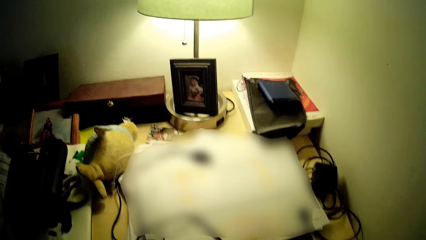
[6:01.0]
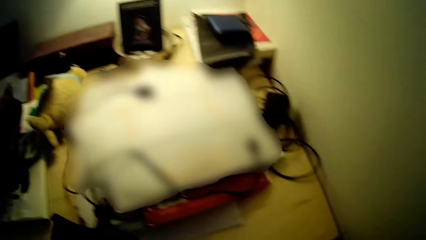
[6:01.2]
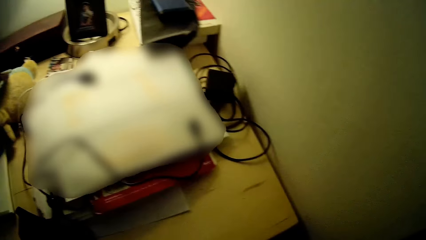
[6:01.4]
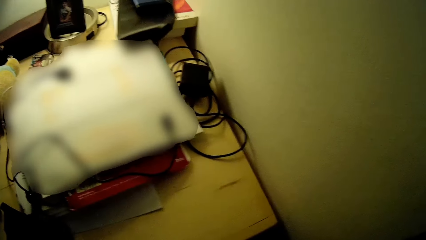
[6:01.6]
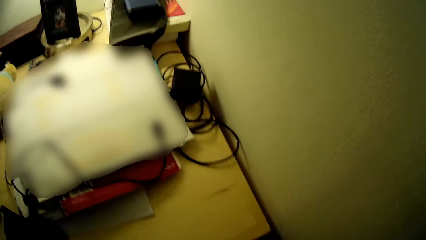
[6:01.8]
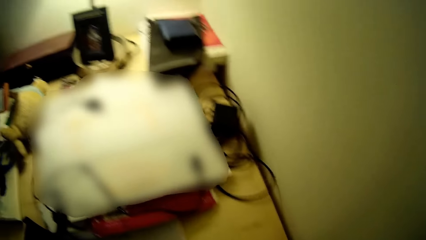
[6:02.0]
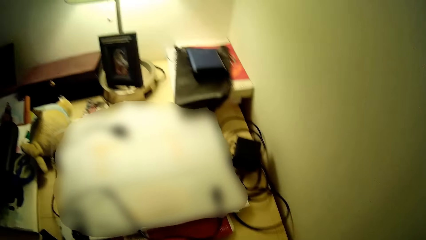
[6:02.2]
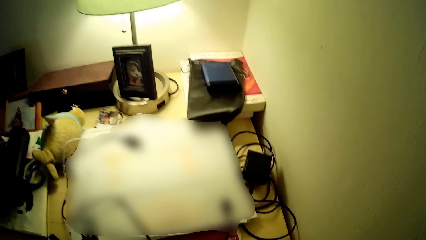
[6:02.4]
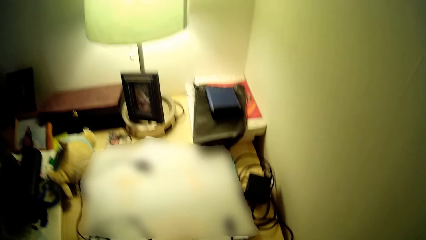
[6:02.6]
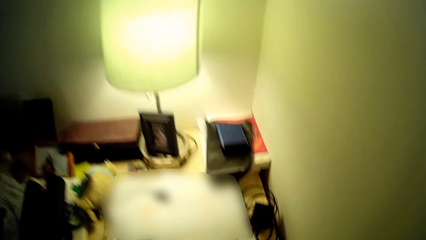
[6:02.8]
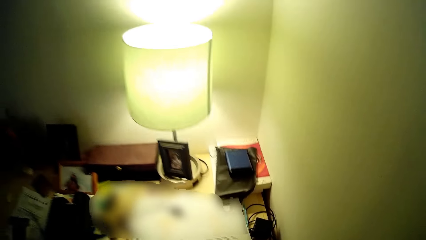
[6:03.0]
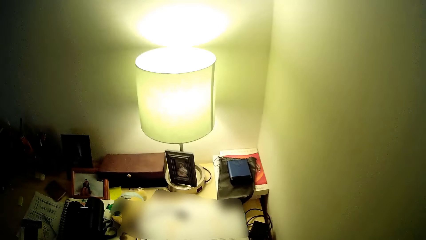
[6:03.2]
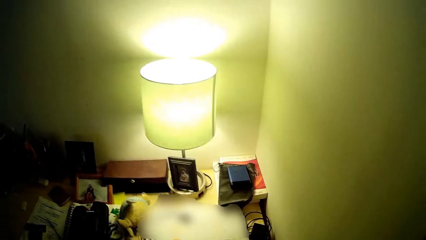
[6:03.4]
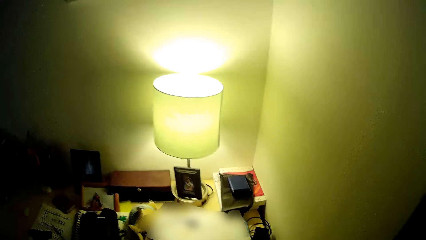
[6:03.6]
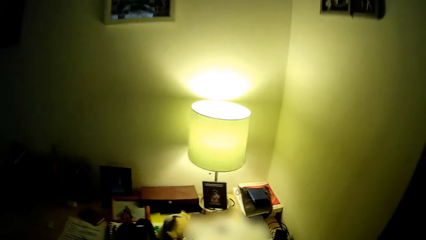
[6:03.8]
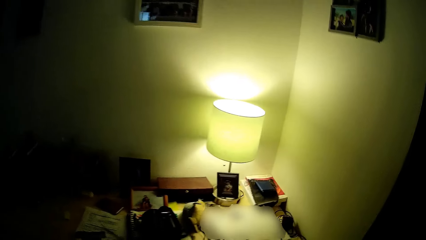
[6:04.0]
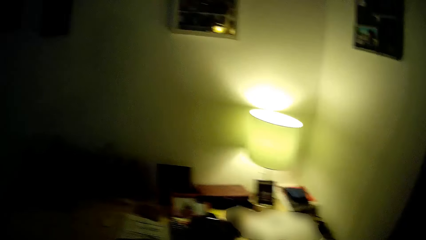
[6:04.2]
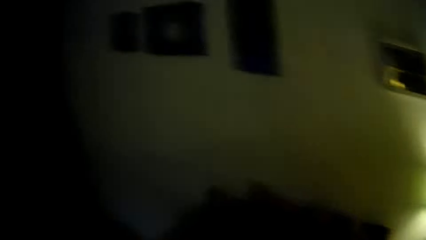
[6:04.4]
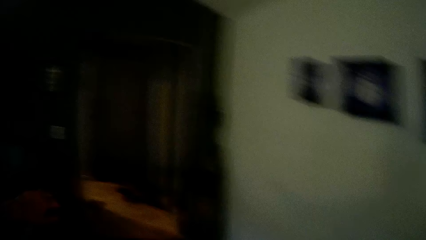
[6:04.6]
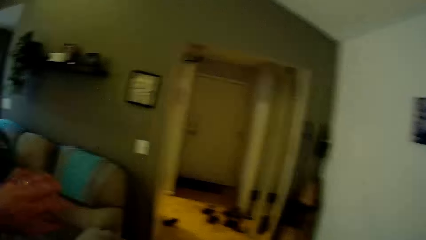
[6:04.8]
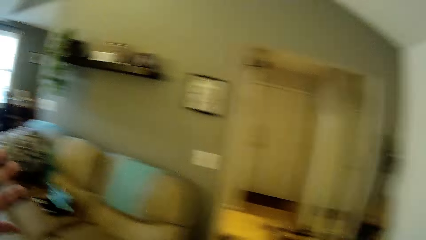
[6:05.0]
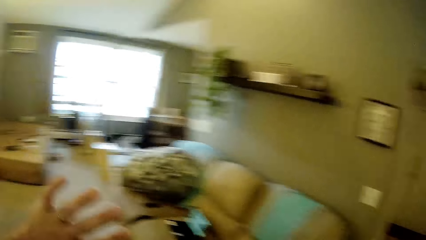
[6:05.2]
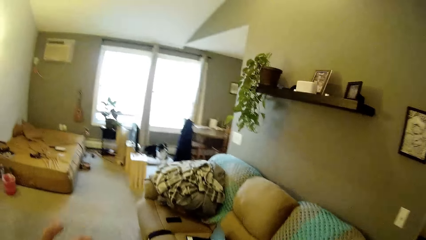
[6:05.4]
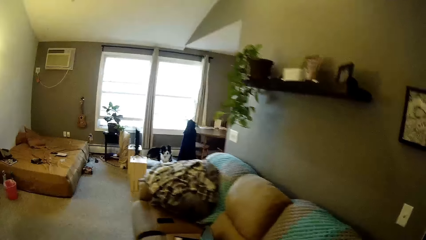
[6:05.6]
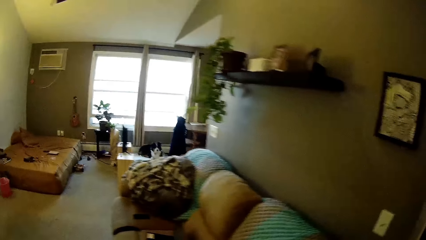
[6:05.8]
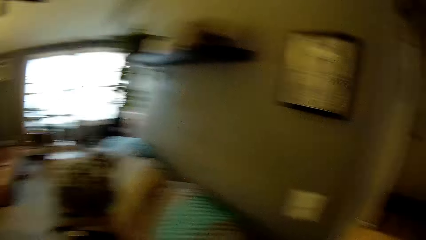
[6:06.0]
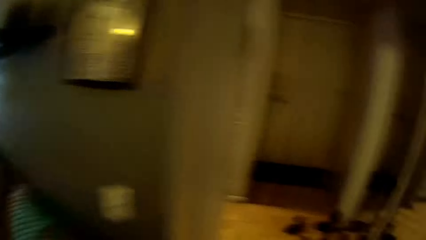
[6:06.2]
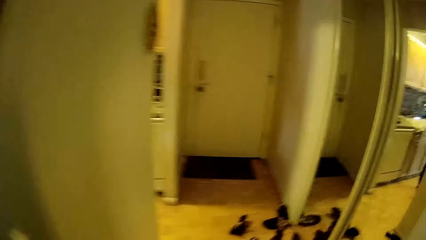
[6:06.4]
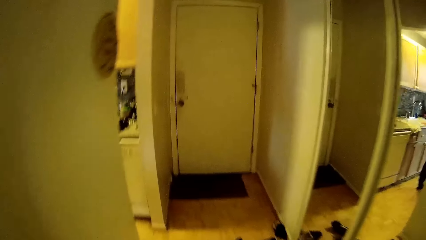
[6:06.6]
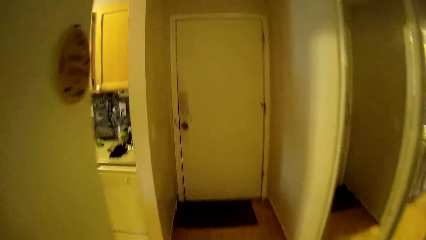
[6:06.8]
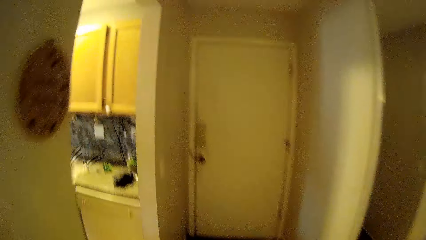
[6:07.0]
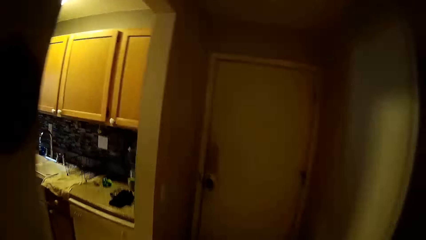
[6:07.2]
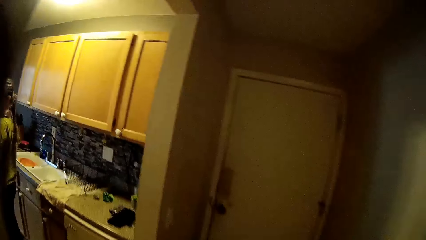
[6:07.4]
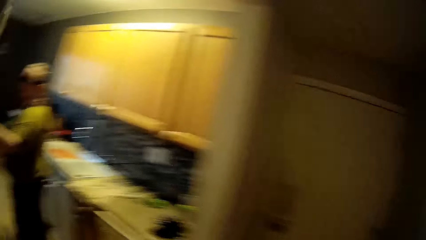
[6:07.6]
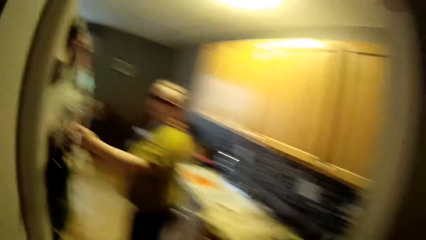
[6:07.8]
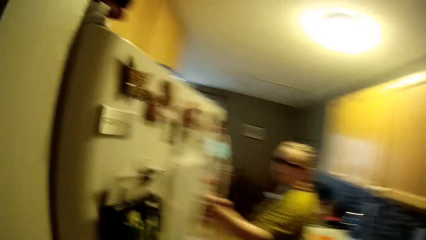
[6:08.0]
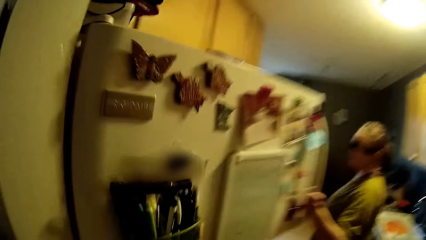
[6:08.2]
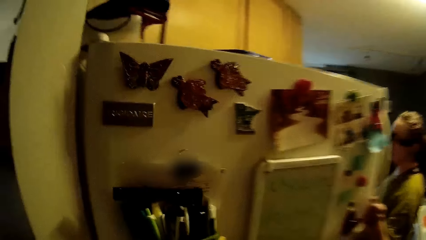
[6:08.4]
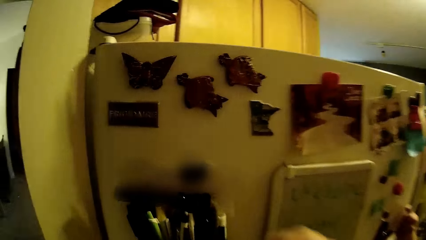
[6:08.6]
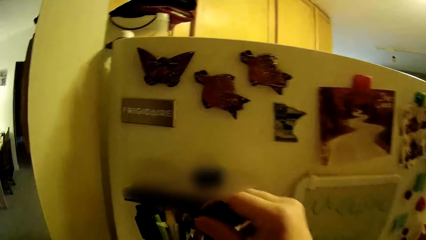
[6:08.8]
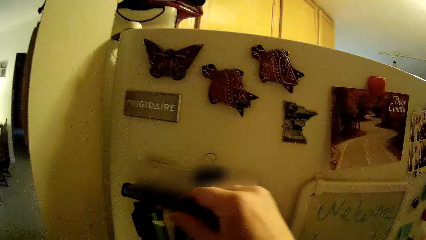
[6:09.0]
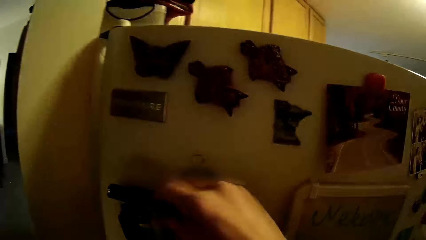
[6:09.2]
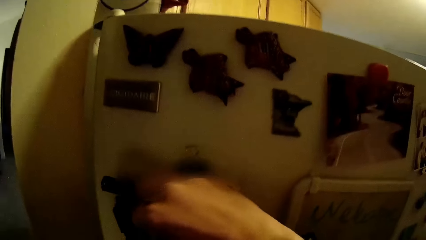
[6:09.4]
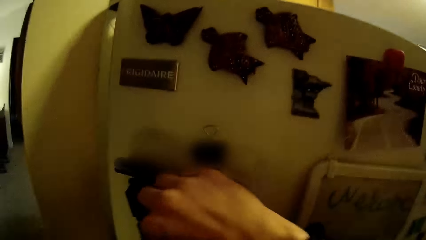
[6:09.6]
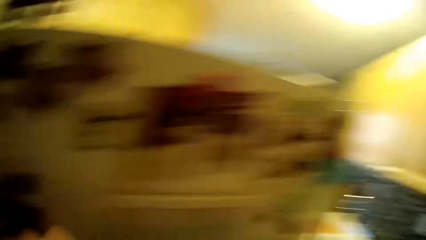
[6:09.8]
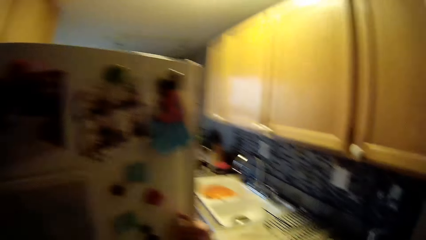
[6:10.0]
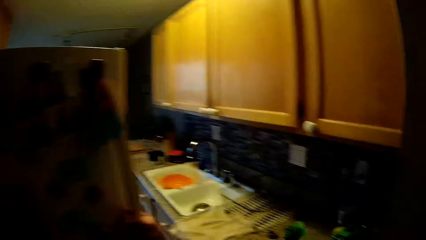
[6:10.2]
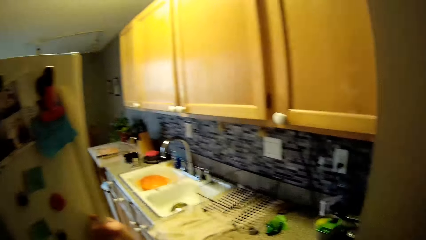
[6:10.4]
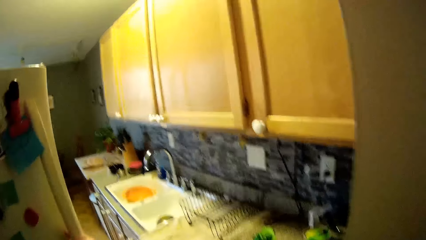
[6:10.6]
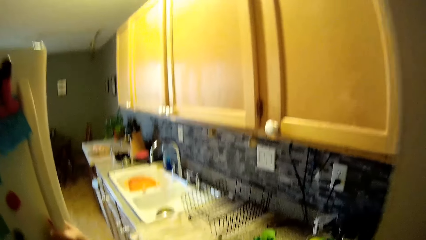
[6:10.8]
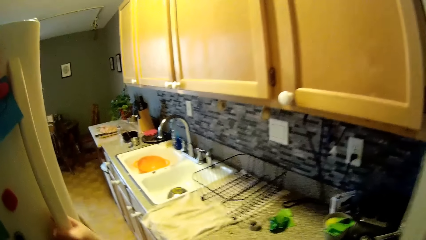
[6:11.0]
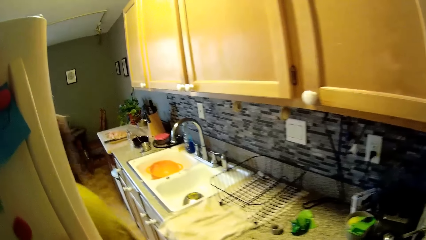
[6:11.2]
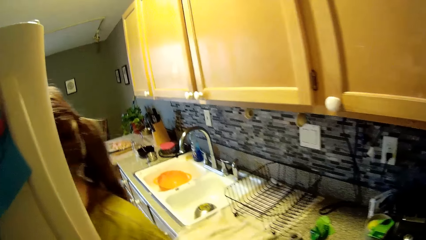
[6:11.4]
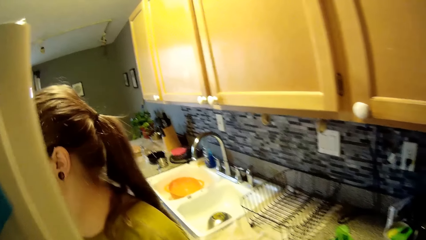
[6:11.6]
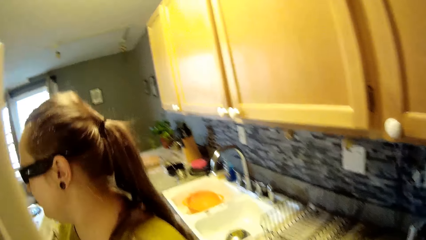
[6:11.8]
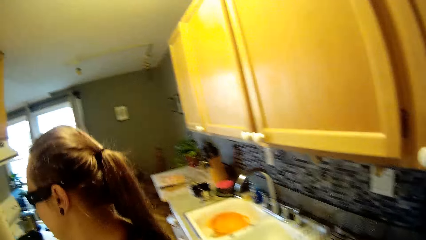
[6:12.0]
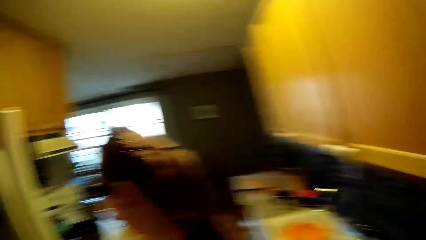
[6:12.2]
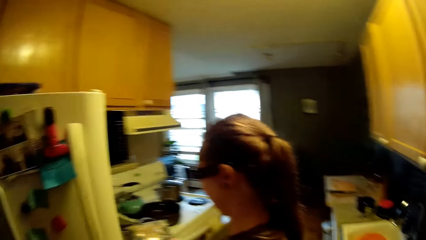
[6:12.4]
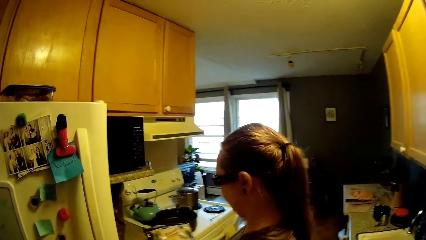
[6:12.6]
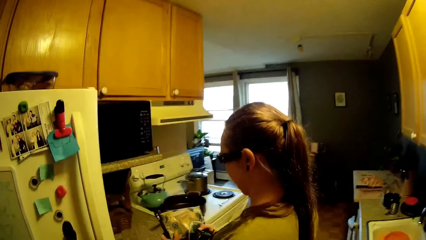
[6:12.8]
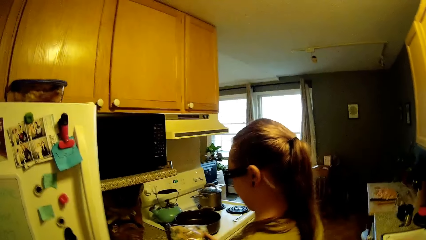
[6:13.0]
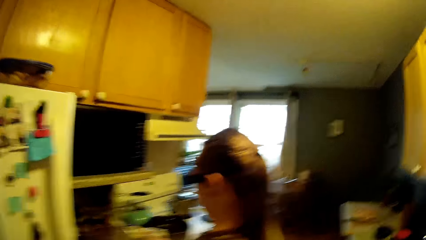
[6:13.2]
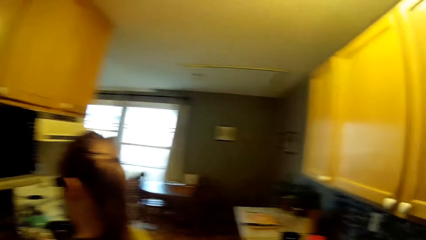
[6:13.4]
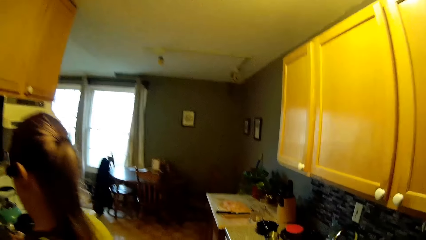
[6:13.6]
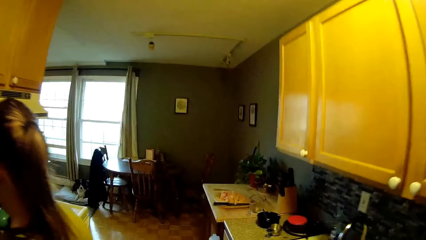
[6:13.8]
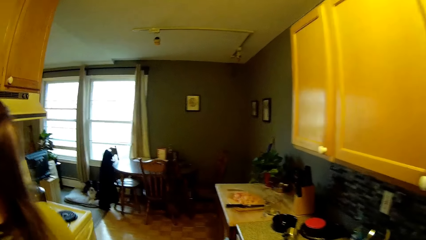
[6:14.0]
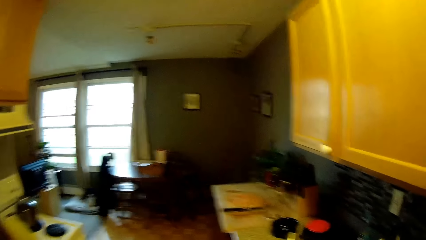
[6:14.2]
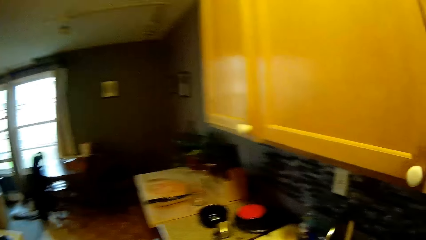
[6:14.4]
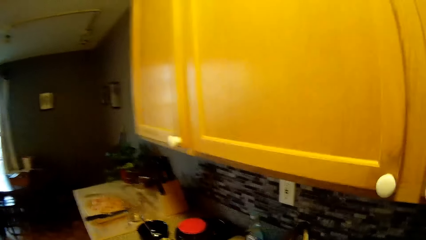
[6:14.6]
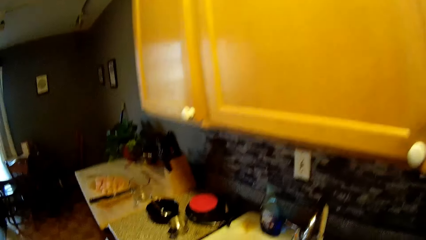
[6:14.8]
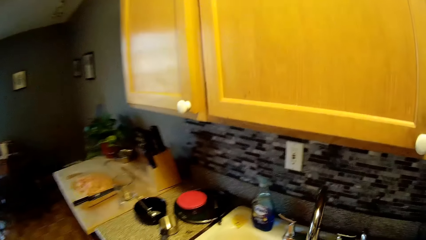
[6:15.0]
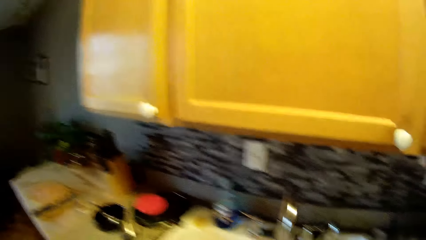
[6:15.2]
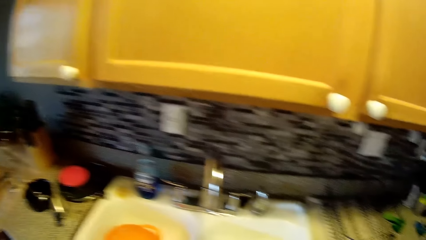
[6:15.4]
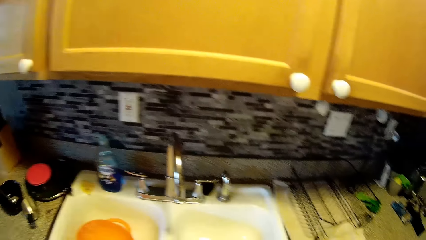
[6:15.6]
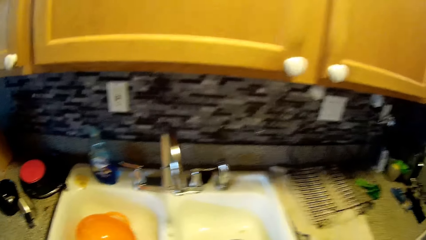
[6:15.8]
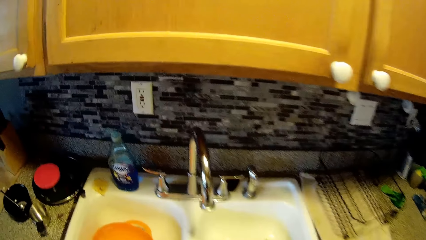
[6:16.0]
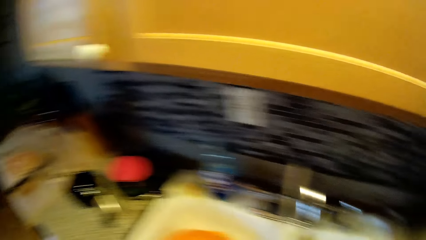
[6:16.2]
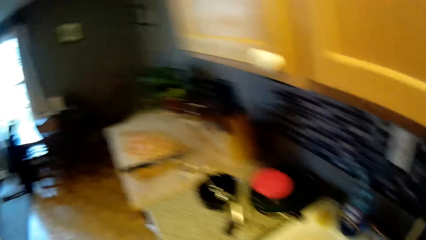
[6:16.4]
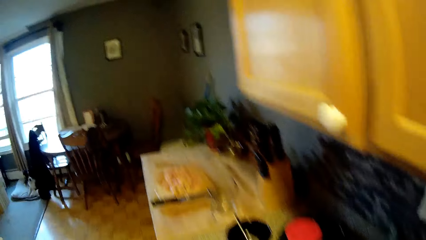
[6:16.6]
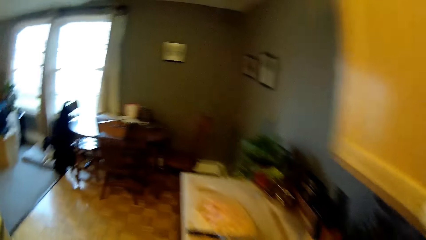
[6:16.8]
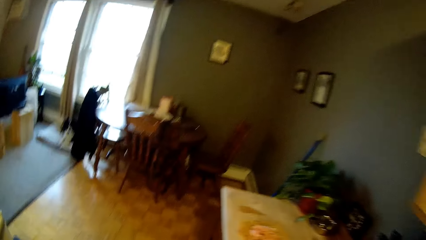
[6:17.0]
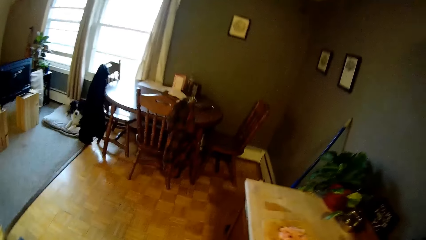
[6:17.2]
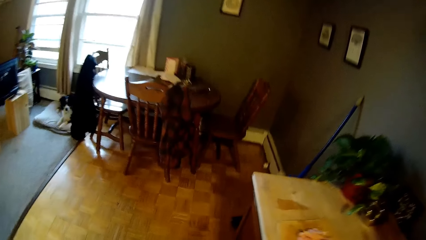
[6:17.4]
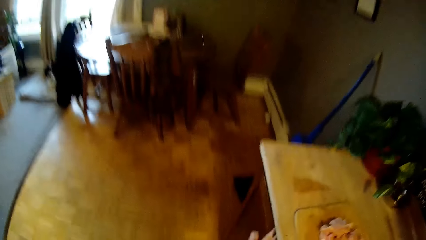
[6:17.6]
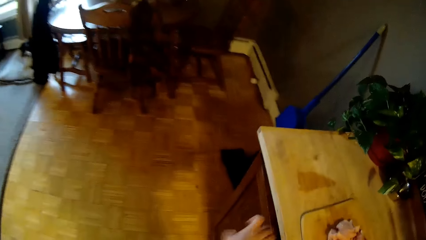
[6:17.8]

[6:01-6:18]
The woman opens the refrigerator with her left hand. The camera wearer picks up something. He places the pen in his right hand into the pen holder in front of the refrigerator. The woman holds a packaged food in her right hand. The camera wearer walks around.
